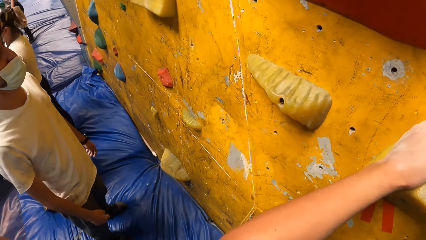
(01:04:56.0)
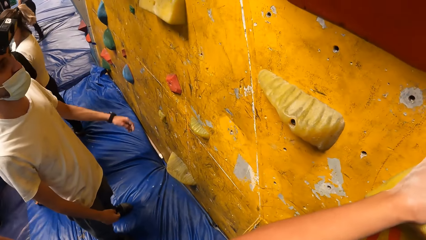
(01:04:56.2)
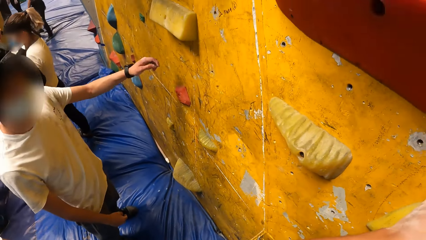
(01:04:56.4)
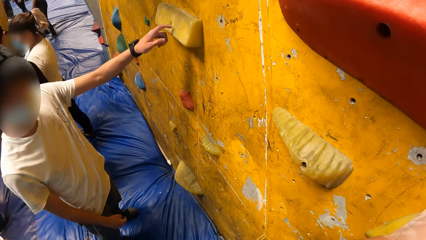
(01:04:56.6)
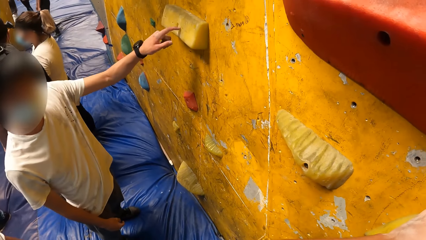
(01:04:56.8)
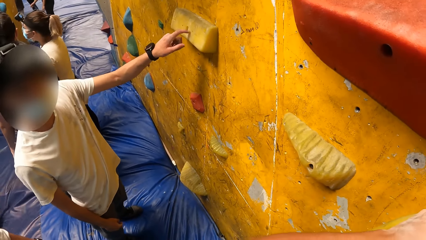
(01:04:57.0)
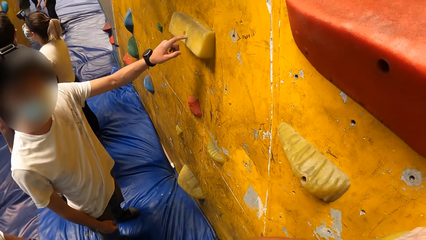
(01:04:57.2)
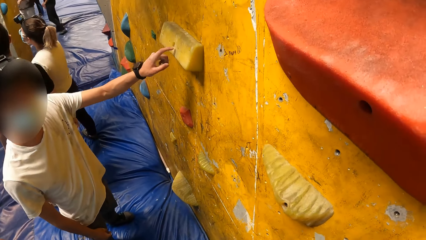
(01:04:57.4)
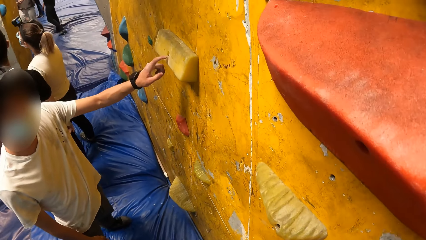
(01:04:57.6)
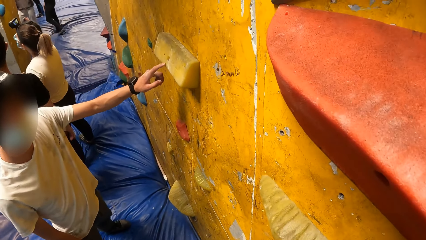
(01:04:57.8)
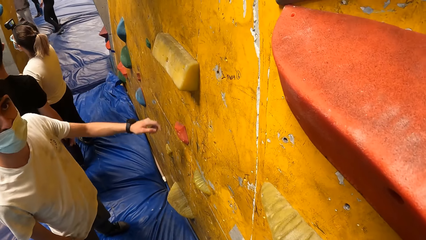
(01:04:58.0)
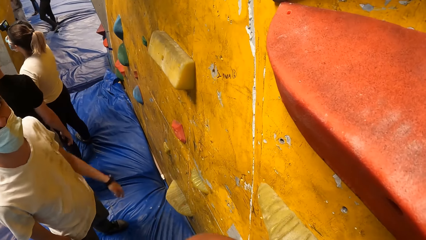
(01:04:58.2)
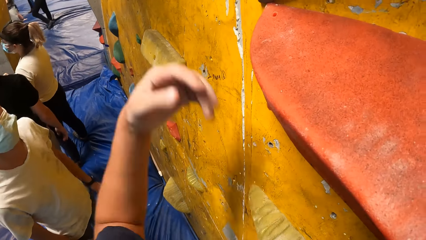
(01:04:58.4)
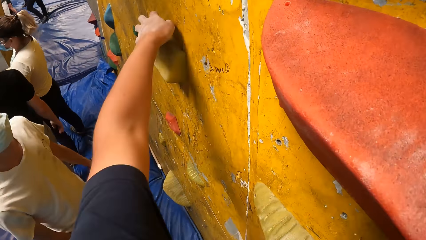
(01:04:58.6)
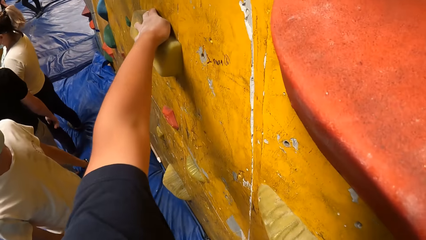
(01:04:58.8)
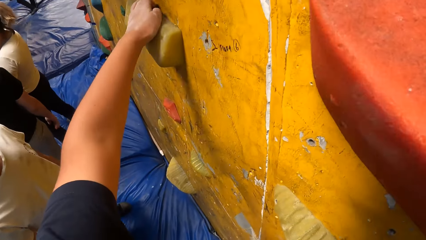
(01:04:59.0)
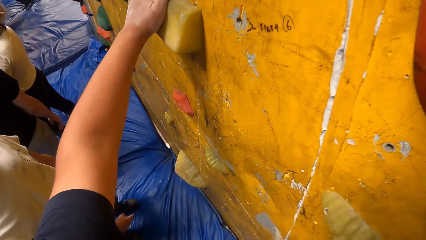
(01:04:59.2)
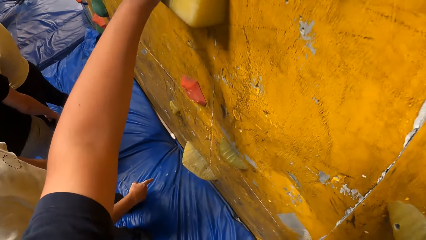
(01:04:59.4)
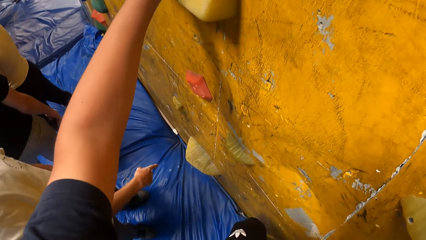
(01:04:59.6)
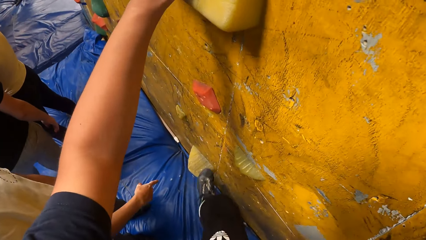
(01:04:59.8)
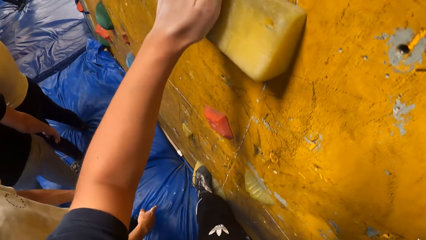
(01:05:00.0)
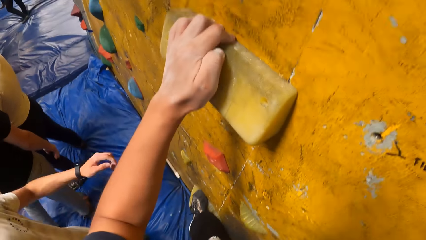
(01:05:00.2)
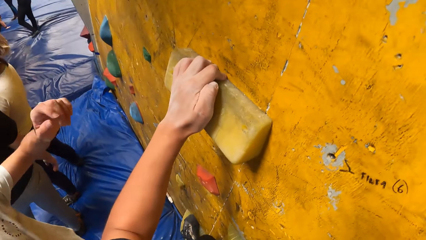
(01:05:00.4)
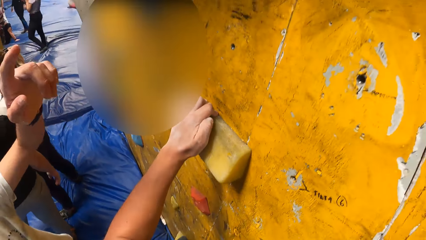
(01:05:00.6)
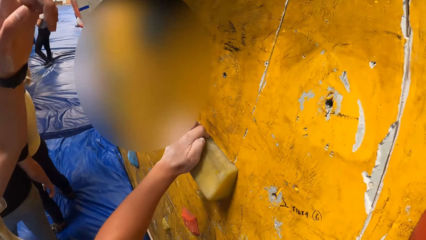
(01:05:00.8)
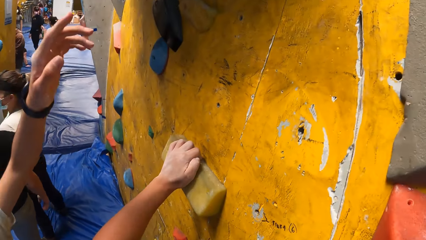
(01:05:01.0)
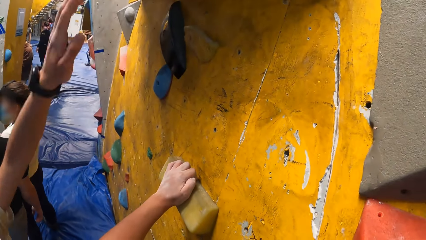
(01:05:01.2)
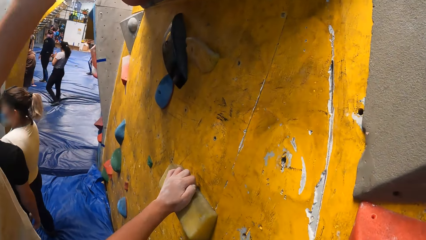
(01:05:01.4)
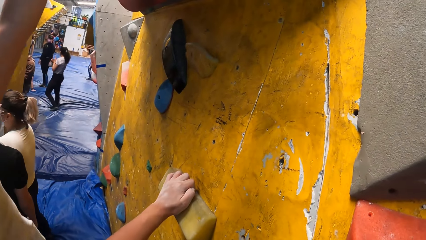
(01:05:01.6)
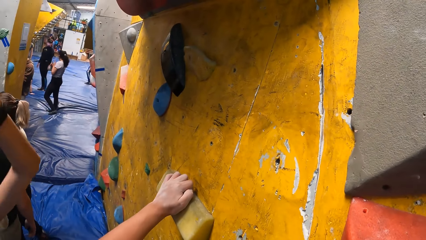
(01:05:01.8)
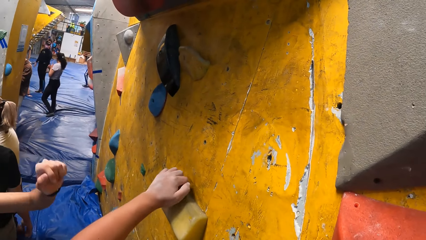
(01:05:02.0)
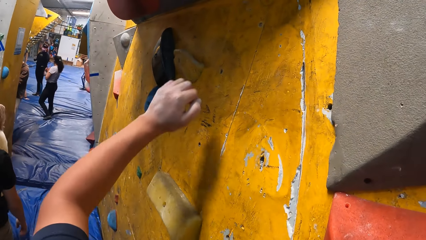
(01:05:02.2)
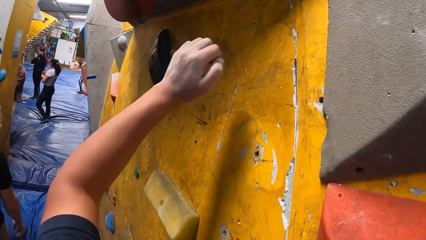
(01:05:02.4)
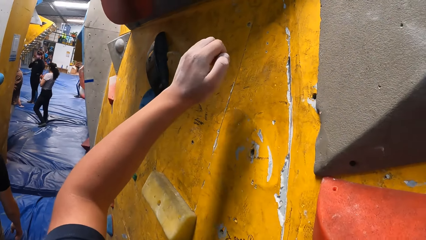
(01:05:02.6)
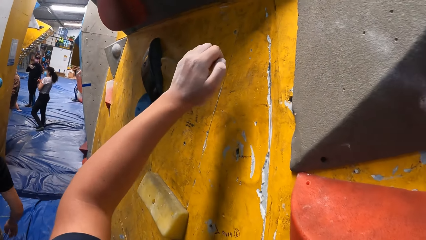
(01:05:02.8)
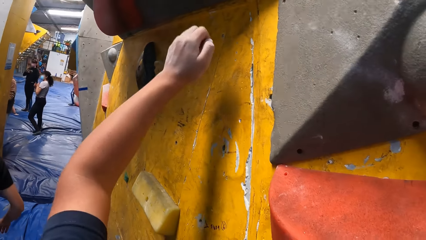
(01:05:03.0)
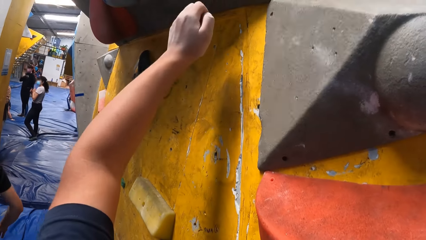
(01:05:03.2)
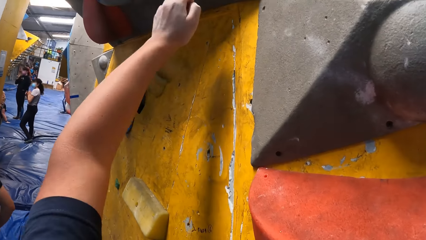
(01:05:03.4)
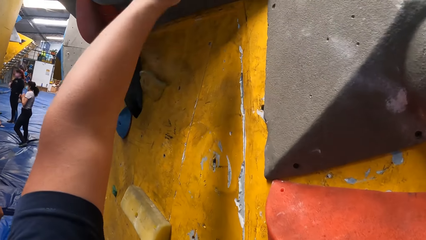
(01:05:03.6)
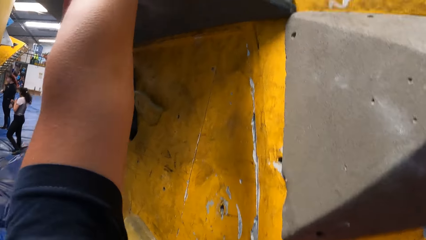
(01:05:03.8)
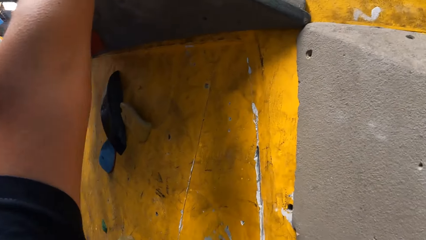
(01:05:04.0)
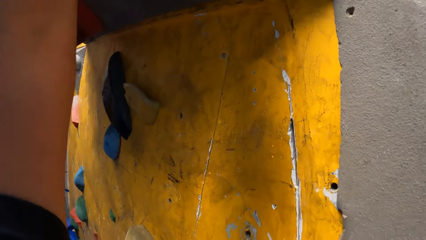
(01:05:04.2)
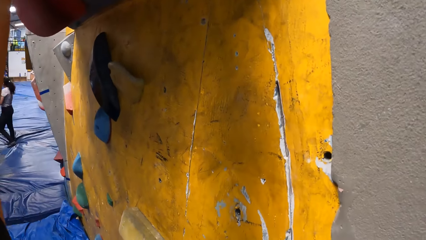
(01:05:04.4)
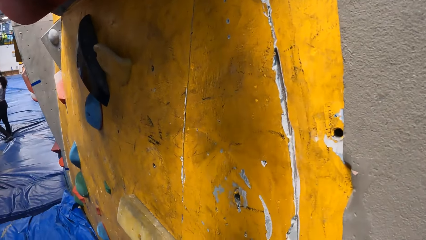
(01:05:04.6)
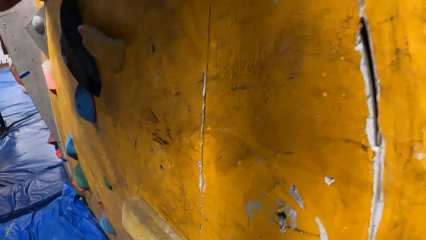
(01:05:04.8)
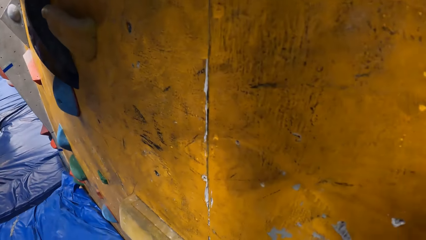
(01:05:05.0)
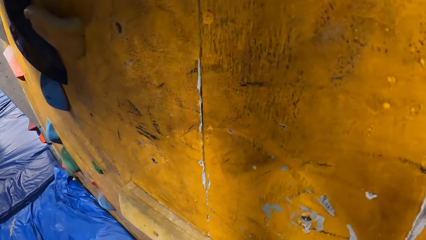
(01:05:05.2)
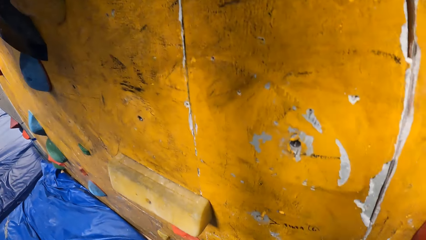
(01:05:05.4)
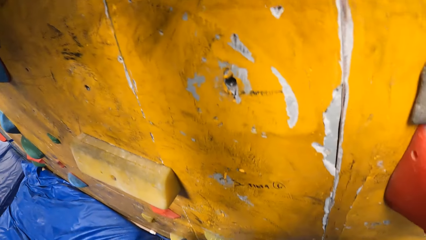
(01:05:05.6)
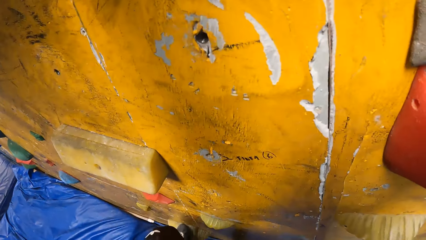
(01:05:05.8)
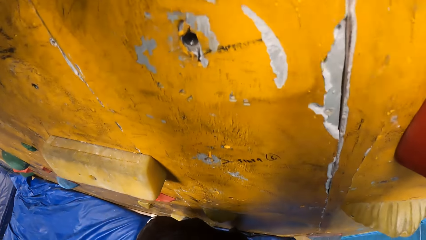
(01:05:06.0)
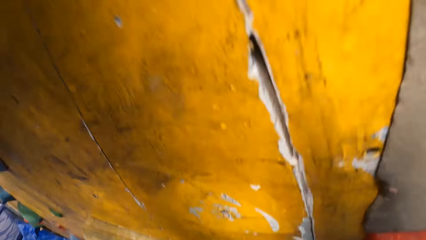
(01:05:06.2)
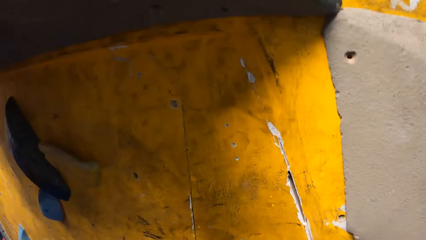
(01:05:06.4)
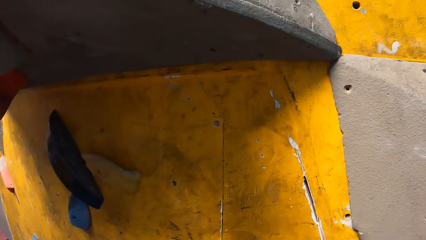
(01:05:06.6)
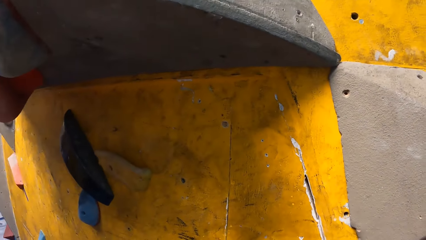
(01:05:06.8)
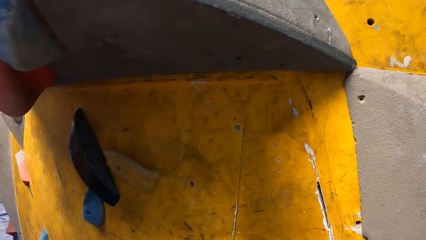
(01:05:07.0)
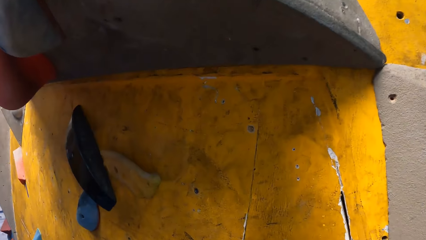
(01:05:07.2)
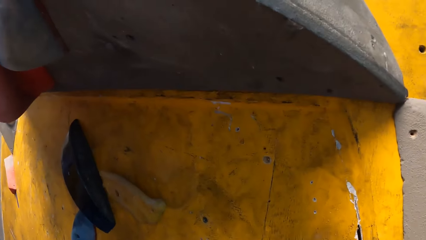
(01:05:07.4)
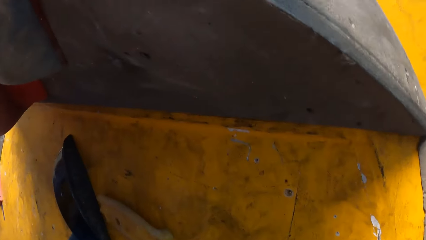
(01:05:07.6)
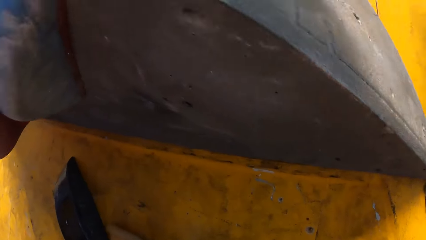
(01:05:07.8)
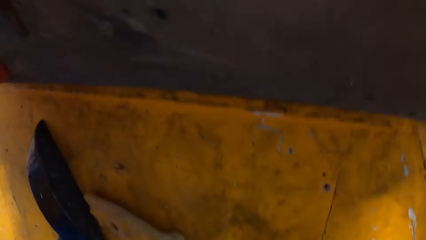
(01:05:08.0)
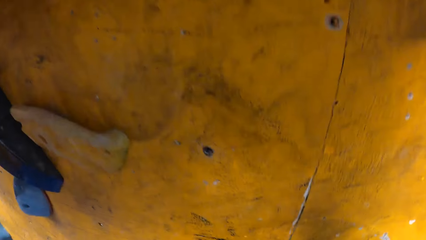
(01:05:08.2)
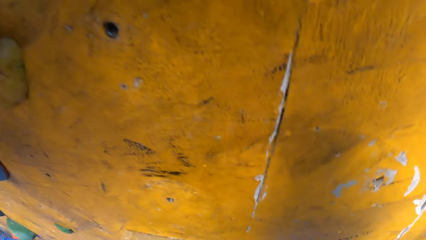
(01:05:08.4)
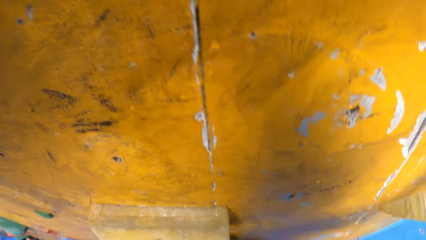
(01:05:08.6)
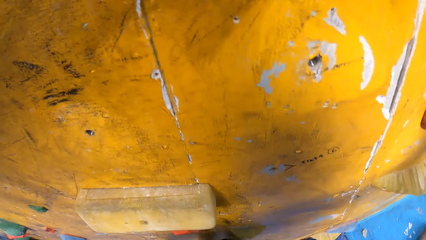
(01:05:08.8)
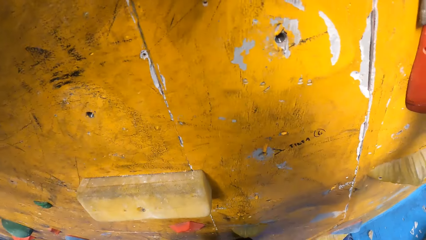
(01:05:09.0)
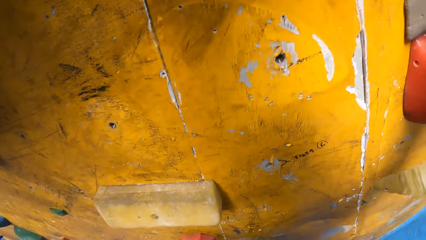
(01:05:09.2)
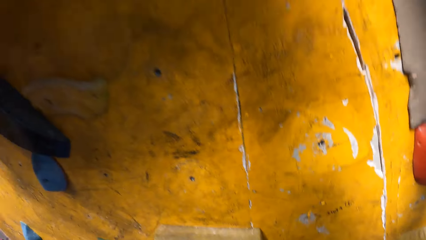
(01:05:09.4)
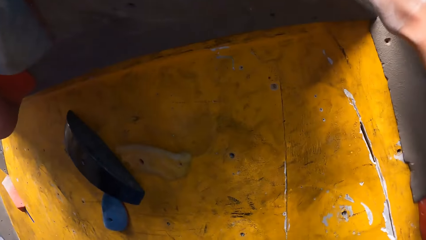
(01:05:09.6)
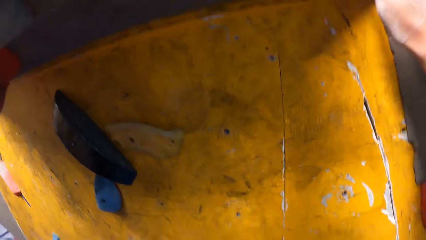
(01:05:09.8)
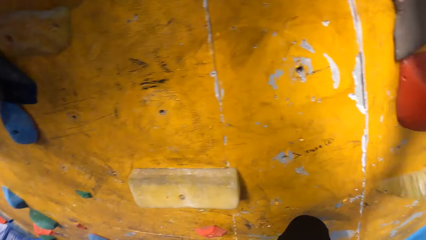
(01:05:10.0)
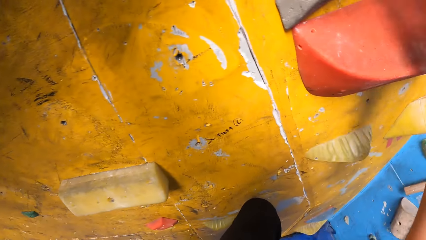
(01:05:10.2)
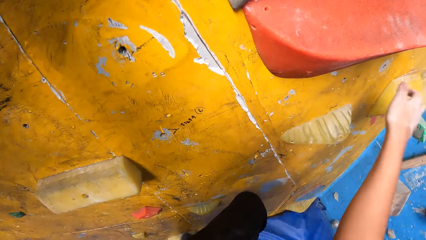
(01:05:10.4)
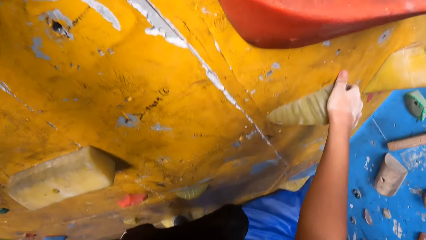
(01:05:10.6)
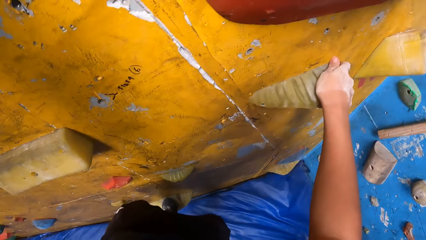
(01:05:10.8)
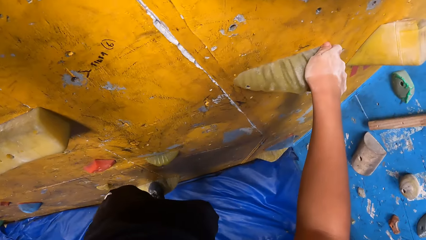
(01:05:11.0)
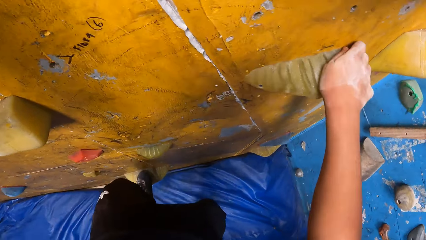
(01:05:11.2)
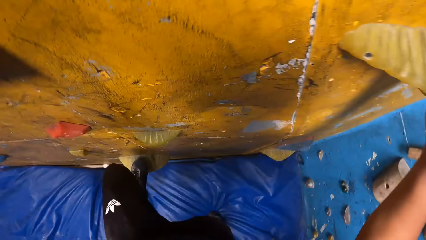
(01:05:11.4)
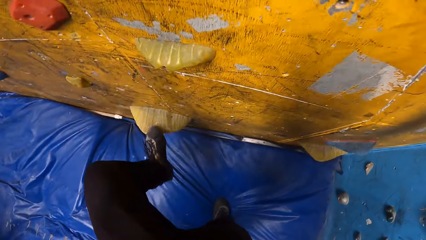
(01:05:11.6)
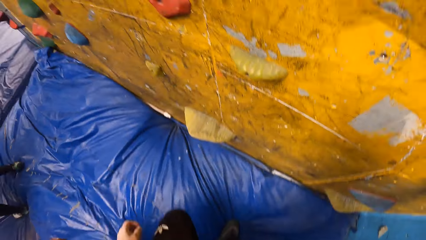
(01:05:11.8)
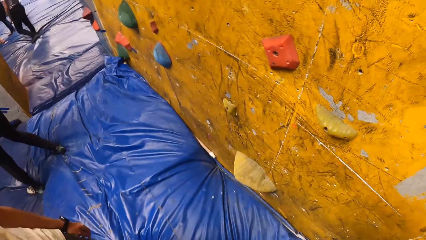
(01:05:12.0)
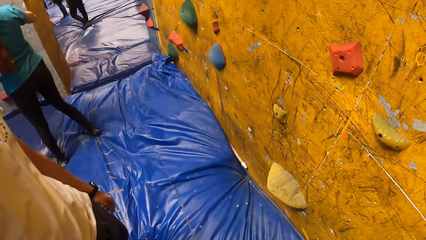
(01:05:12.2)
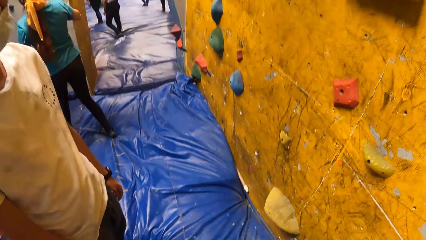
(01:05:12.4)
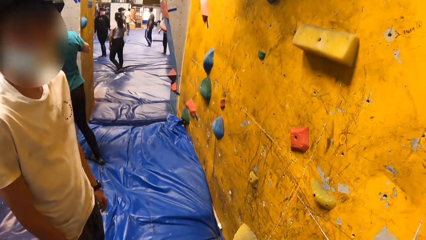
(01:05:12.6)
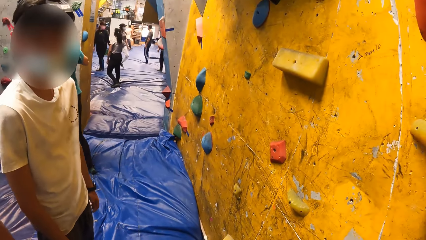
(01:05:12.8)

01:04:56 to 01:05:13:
The camera wearer climbs the rock wall with his hands and legs. He puts a hand on a wall hold. A man taps a wall hold with a finger. The camera wearer puts a hand on a wall hold. The man points a finger. The camera wearer climbs the climbing wall. The man moves a hand. The camera wearer climbs the wall. He jumps down from the rock wall.
